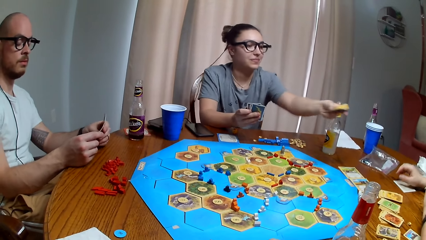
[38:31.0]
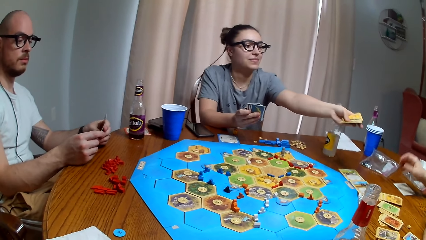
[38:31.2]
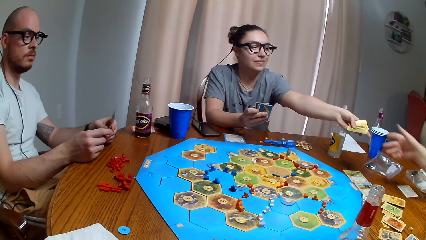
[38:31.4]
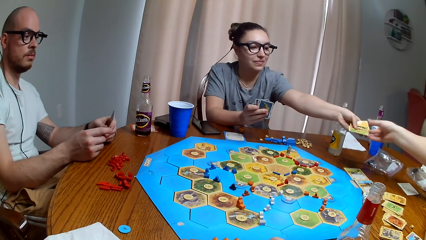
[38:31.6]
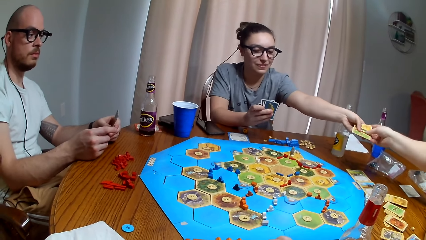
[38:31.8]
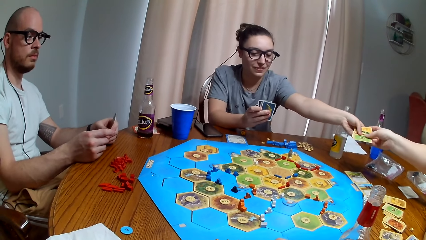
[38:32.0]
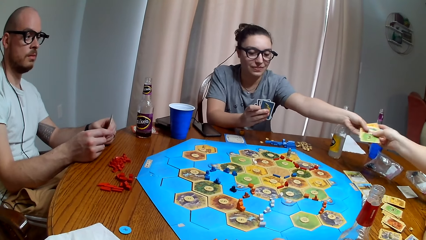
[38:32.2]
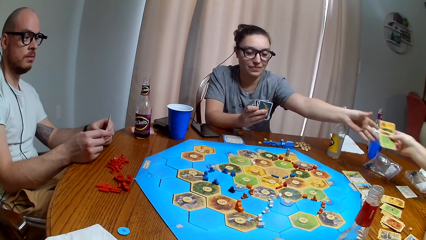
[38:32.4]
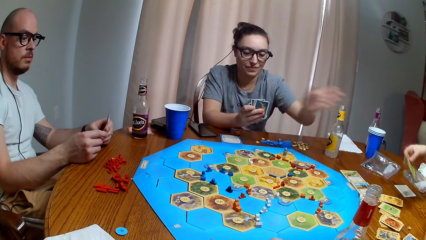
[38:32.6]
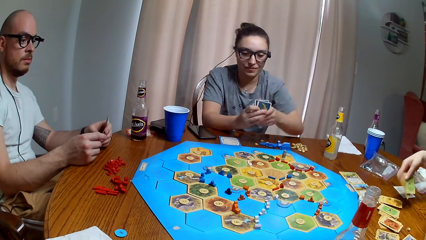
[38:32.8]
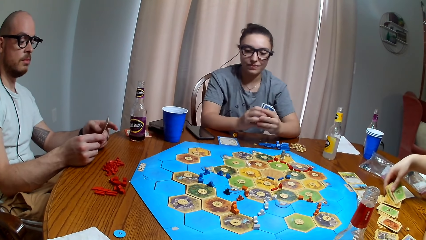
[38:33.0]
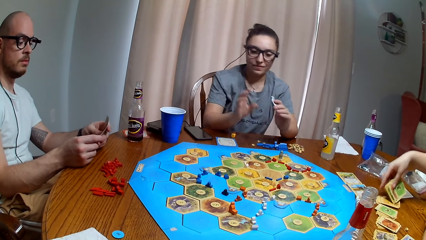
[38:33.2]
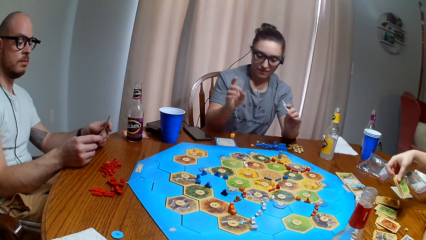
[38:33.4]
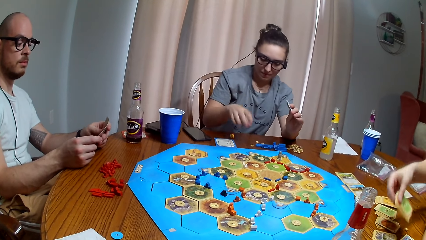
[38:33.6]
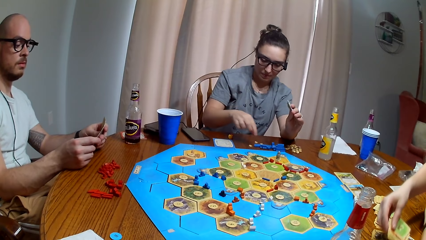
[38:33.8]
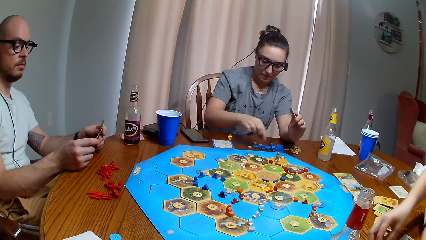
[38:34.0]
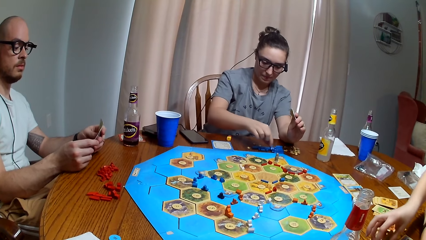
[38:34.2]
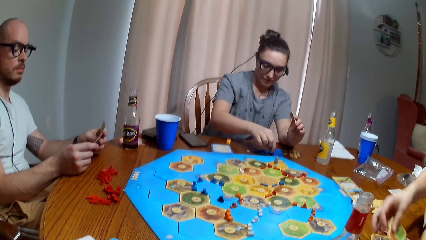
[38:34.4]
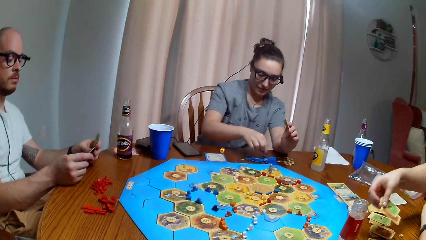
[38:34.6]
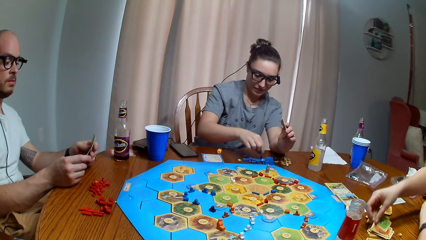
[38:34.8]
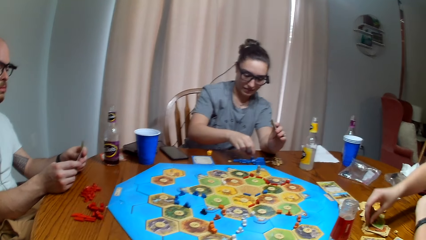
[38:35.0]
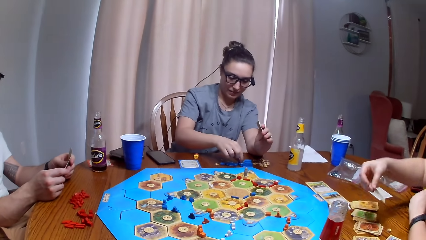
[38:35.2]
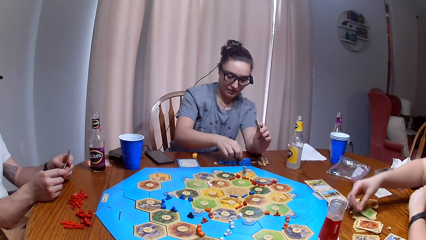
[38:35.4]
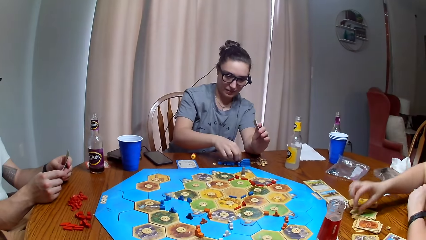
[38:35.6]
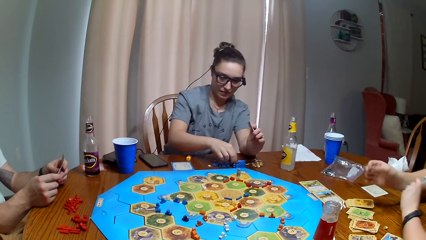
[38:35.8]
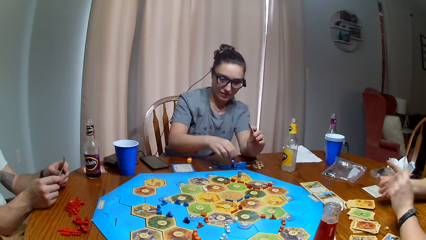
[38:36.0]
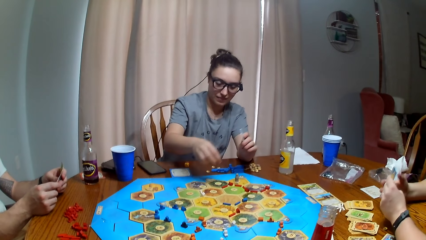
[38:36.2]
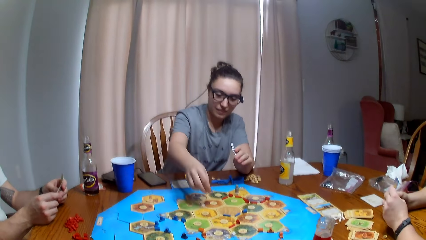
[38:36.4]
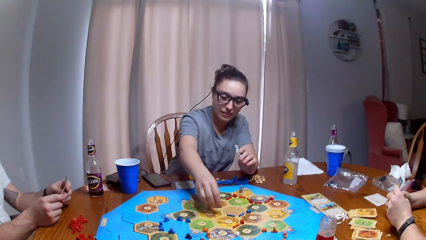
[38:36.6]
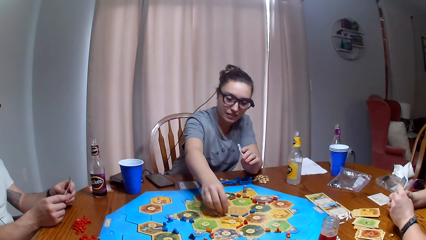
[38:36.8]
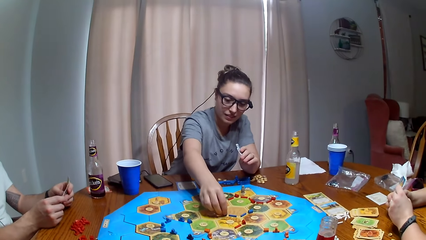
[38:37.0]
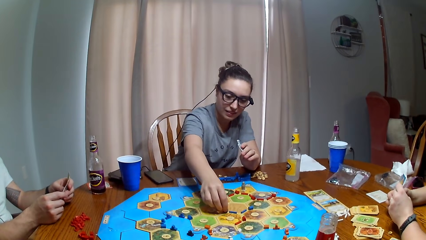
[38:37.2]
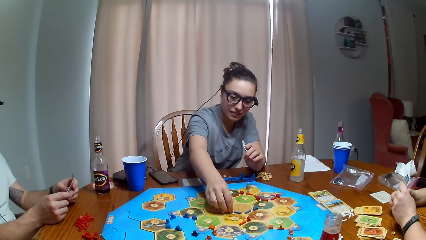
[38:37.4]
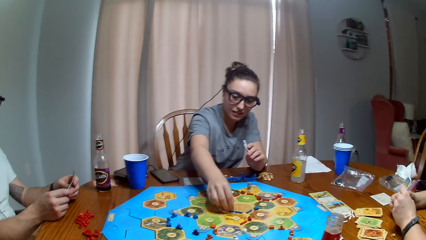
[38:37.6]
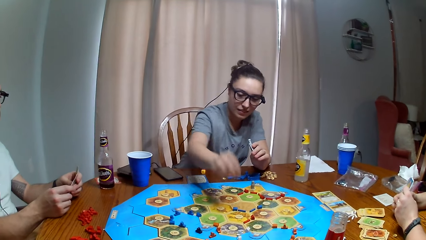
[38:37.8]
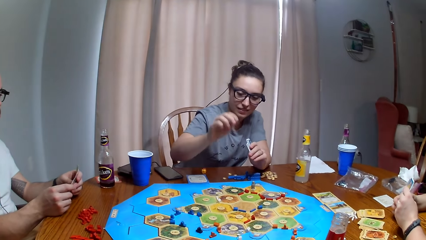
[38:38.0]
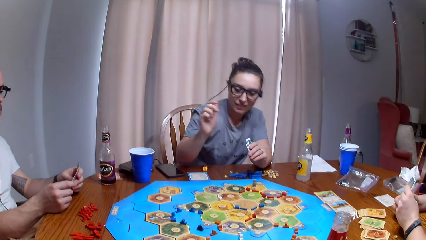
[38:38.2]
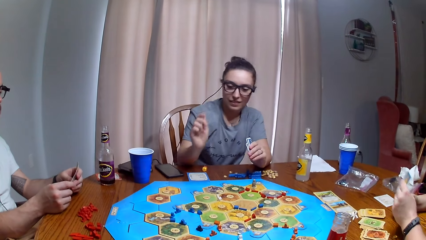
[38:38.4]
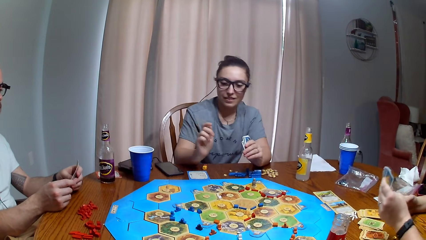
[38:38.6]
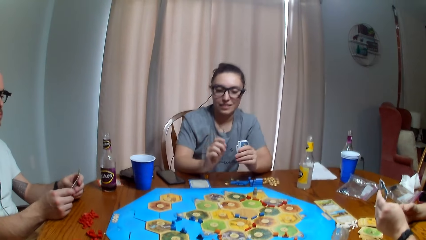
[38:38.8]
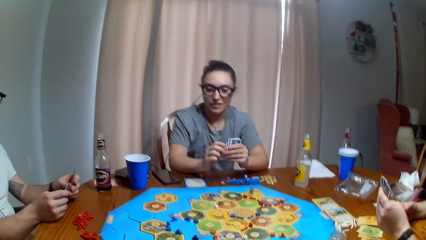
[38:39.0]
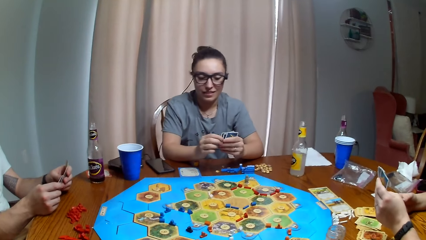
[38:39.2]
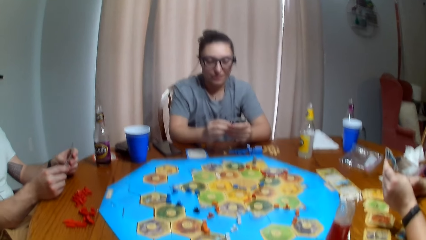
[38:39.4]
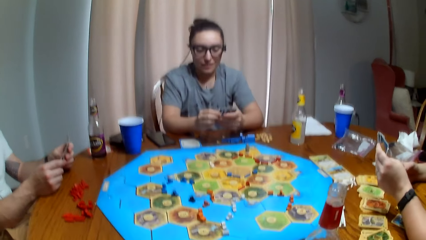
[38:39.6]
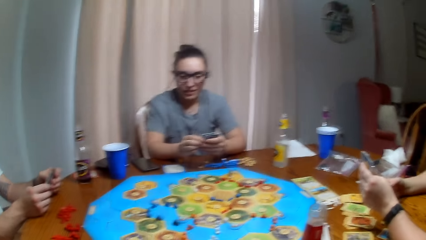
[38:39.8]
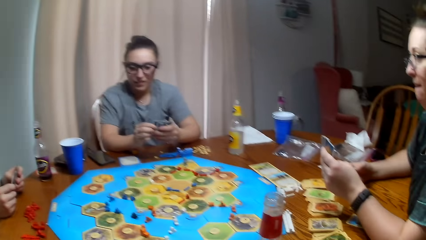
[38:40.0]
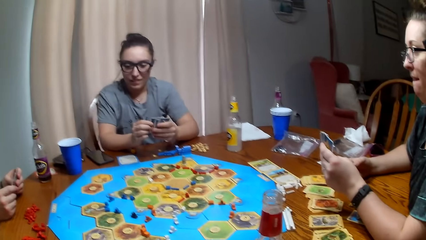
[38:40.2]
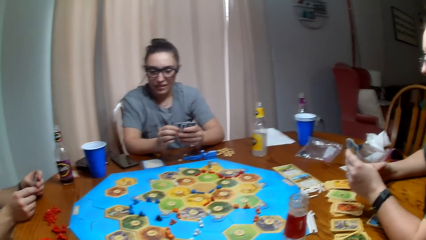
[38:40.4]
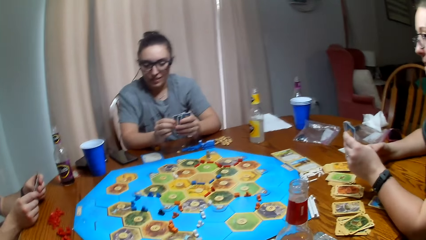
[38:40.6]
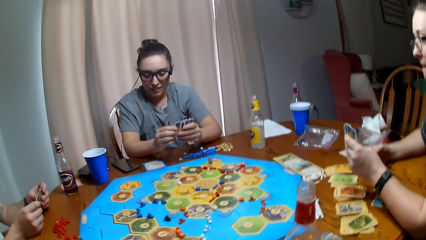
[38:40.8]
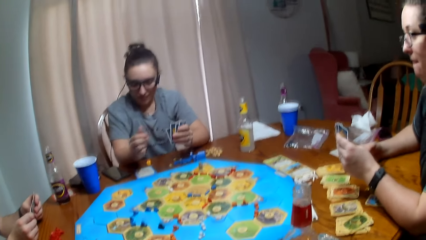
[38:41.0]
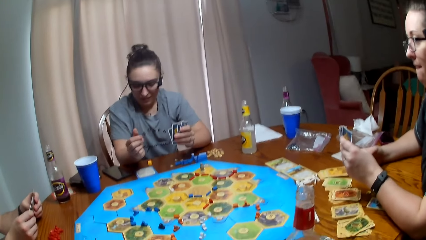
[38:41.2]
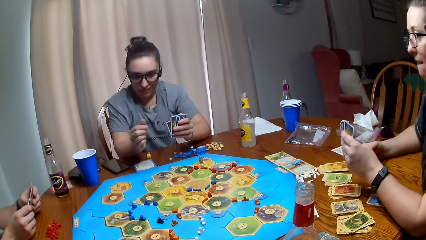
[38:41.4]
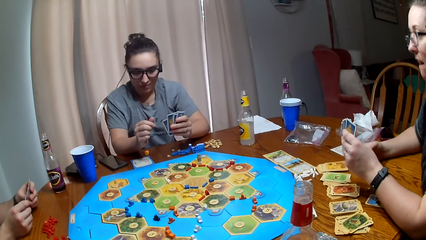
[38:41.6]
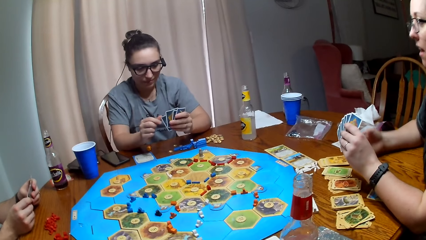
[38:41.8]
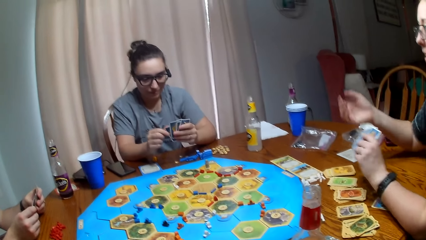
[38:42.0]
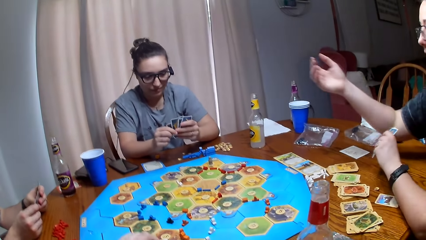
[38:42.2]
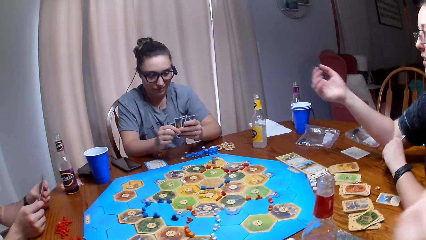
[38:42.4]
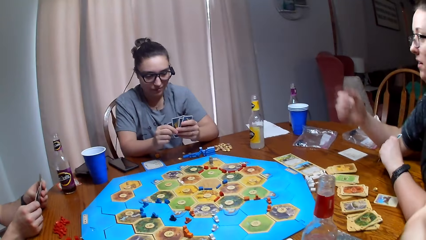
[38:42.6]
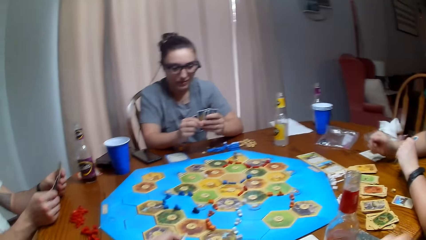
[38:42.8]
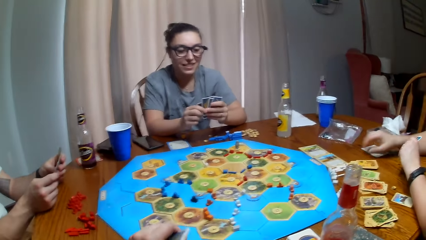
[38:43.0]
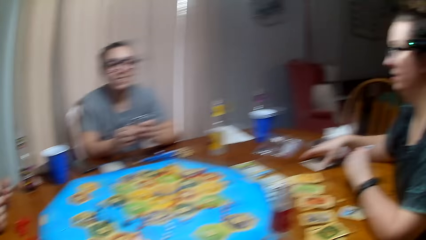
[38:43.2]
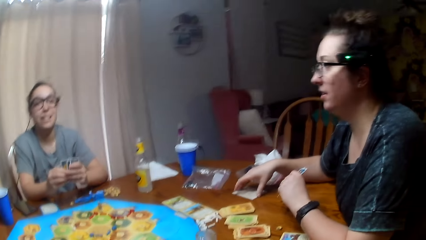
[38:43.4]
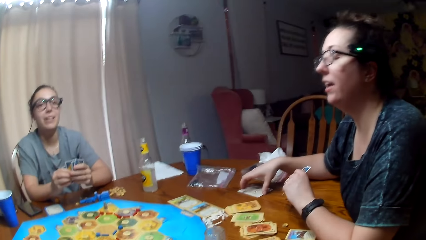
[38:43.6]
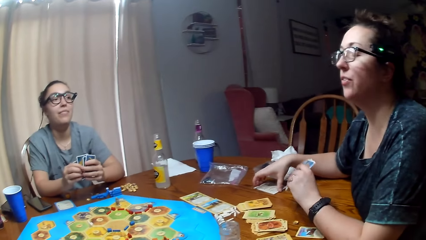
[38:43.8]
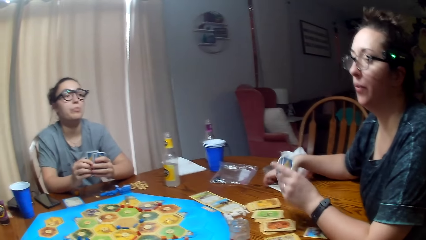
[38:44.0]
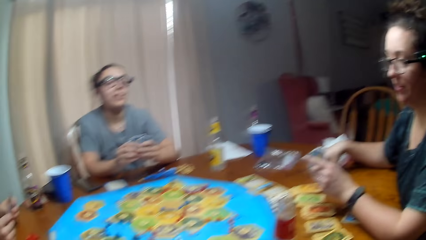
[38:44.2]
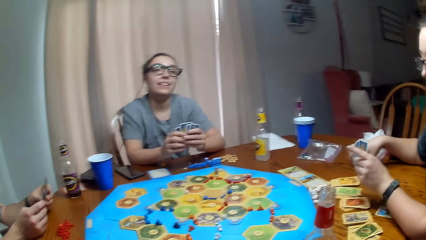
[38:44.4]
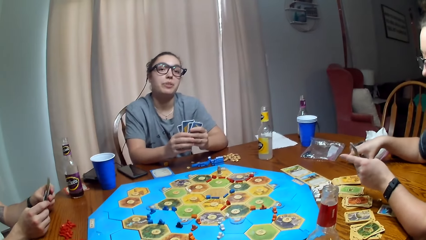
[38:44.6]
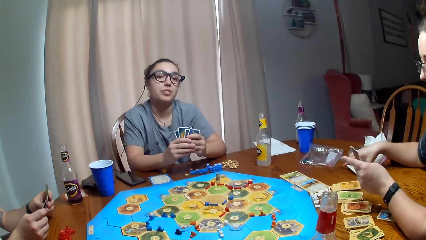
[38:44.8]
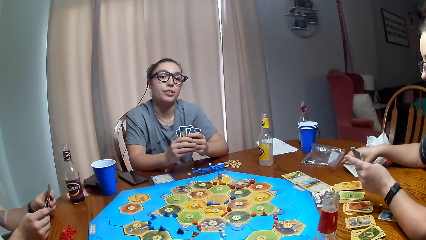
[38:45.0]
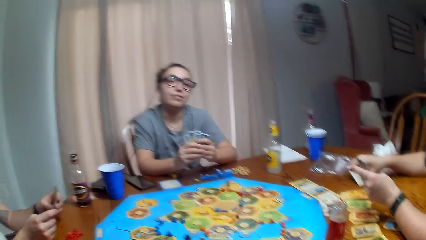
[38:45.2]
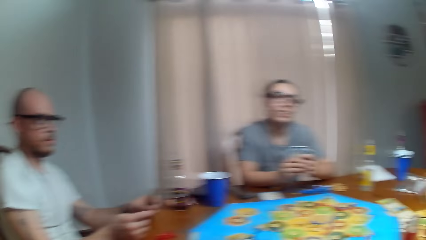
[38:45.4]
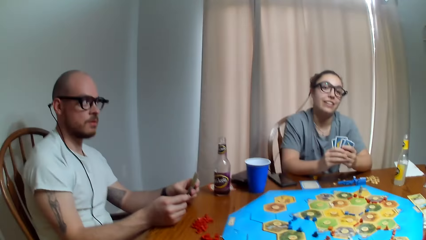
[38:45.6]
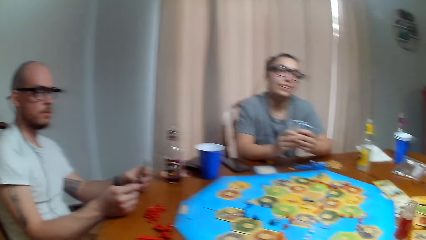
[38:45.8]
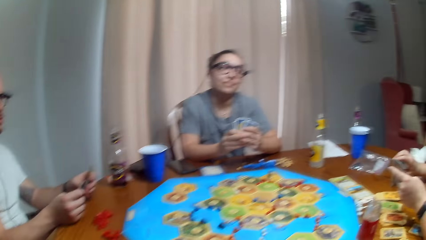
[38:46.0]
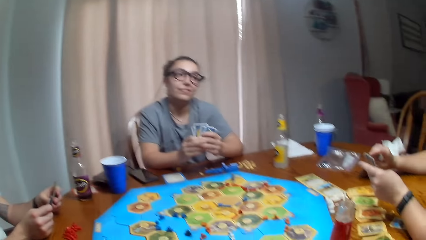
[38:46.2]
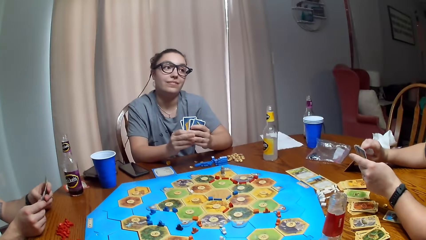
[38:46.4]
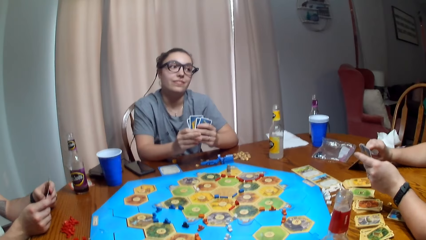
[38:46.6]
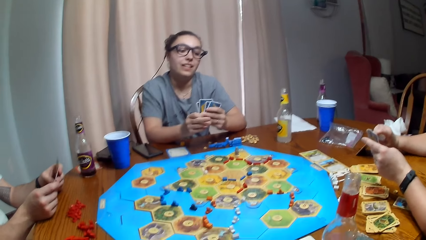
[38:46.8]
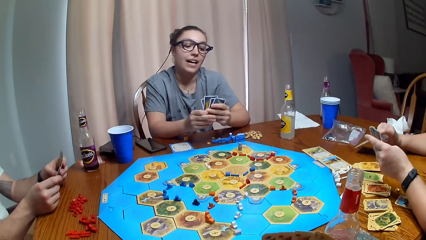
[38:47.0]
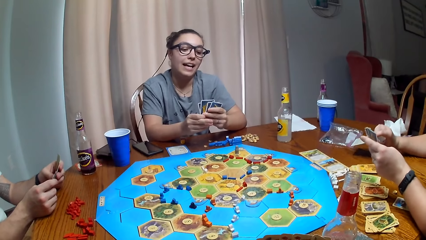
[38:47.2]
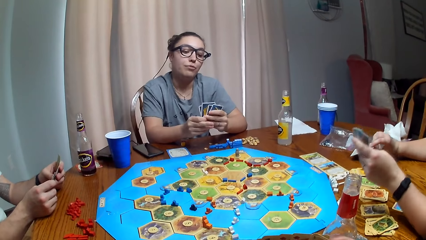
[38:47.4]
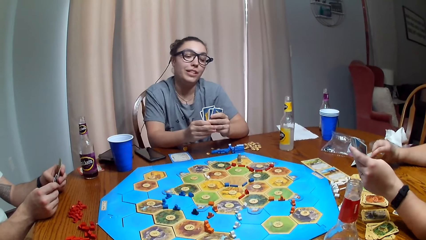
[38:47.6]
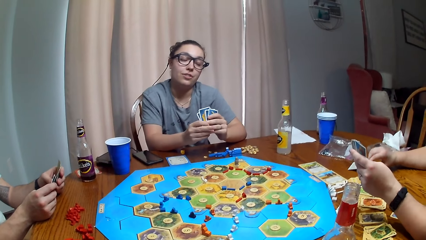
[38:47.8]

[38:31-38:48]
A woman picks a card. Another woman gives the first woman the card. The first woman puts the card down. The other woman picks the token and puts the token on the board.
